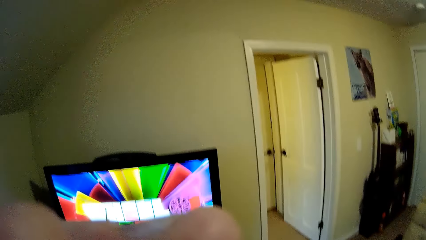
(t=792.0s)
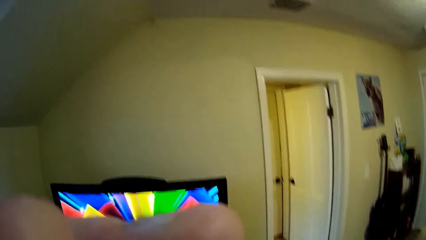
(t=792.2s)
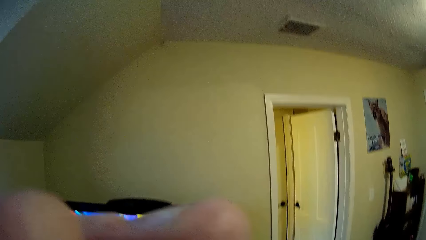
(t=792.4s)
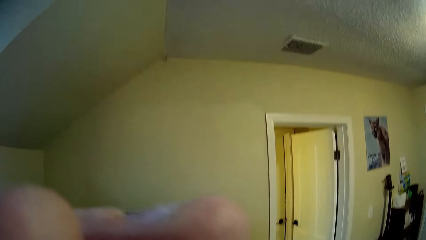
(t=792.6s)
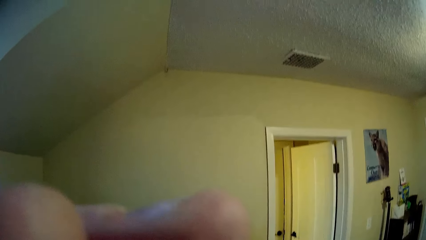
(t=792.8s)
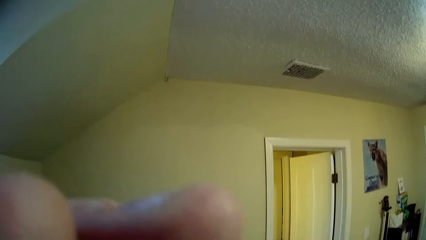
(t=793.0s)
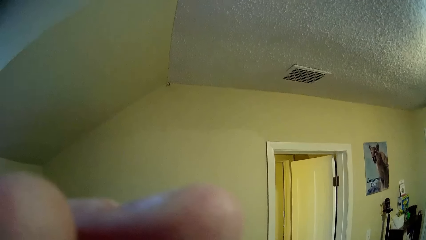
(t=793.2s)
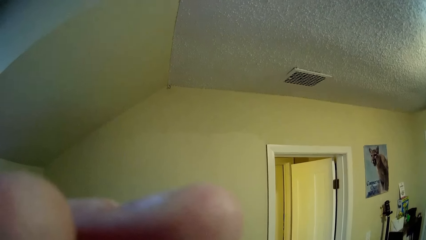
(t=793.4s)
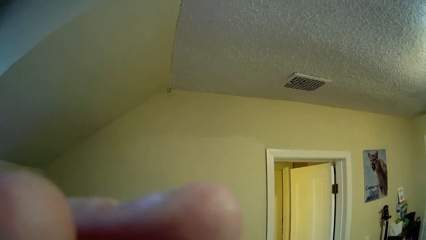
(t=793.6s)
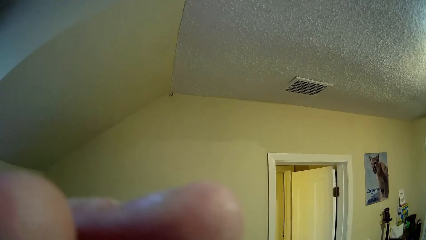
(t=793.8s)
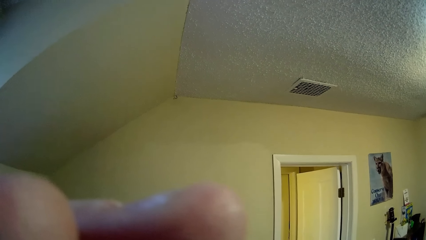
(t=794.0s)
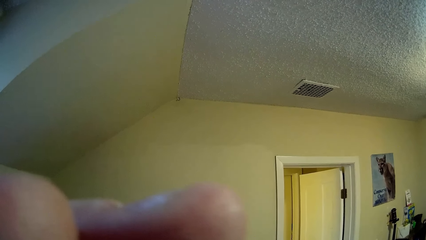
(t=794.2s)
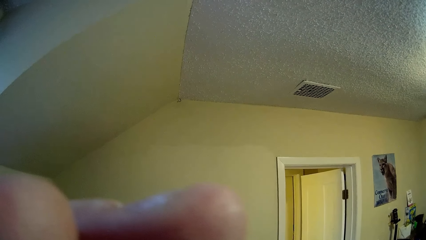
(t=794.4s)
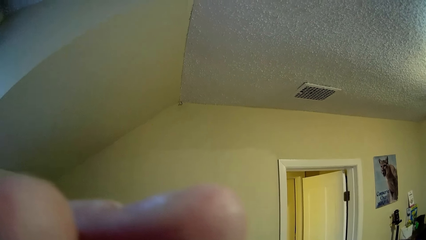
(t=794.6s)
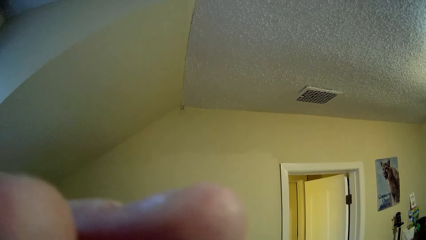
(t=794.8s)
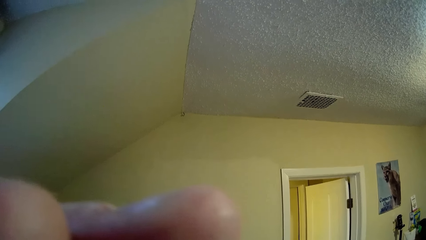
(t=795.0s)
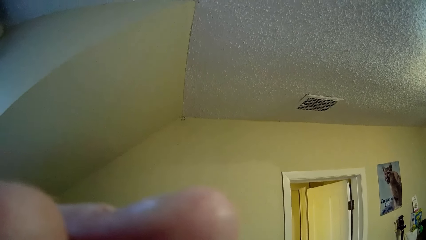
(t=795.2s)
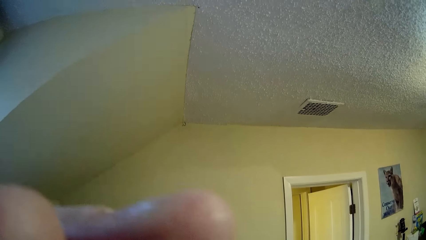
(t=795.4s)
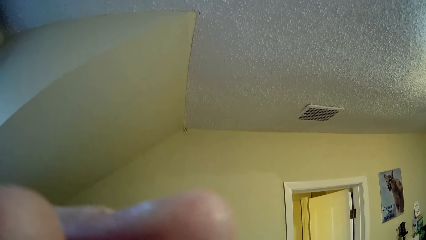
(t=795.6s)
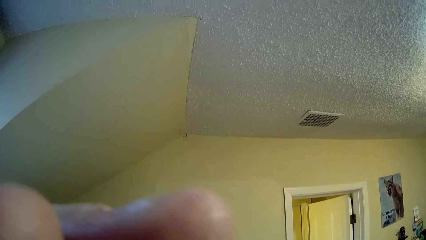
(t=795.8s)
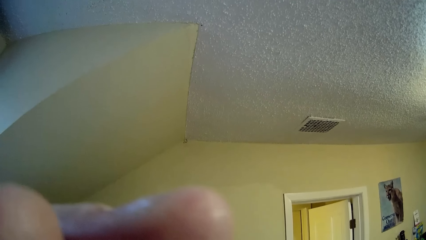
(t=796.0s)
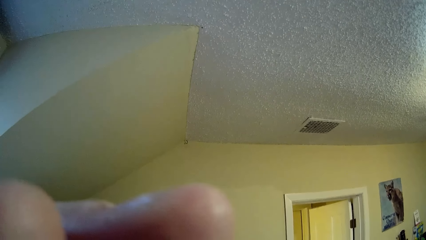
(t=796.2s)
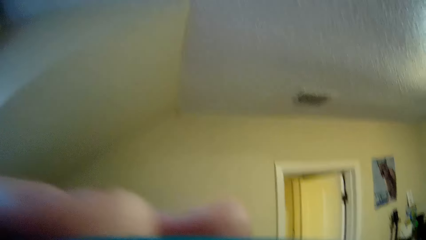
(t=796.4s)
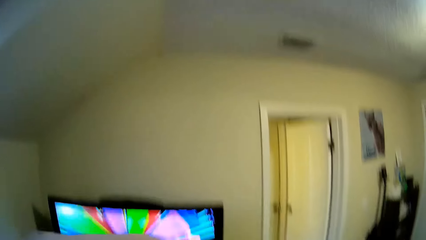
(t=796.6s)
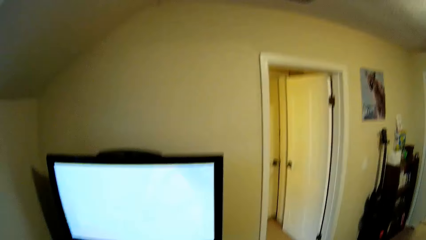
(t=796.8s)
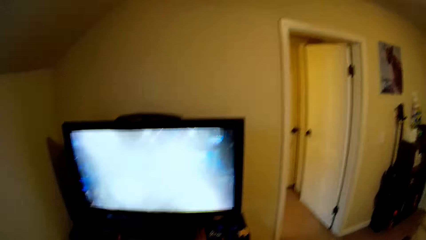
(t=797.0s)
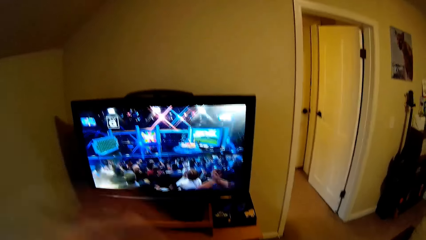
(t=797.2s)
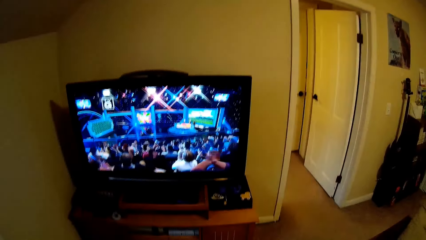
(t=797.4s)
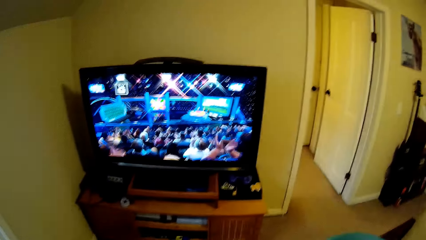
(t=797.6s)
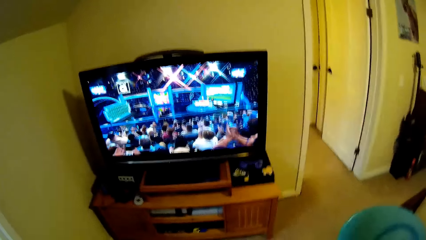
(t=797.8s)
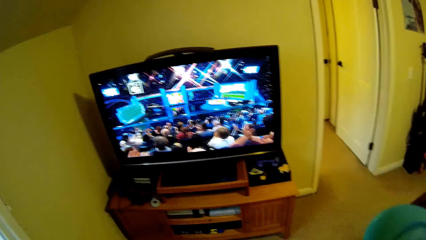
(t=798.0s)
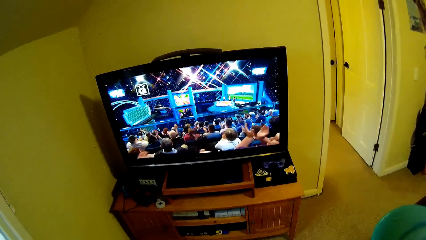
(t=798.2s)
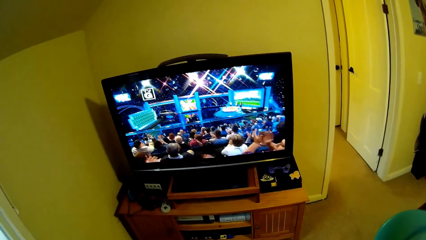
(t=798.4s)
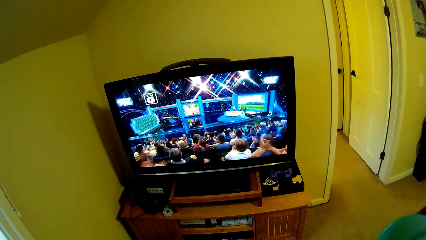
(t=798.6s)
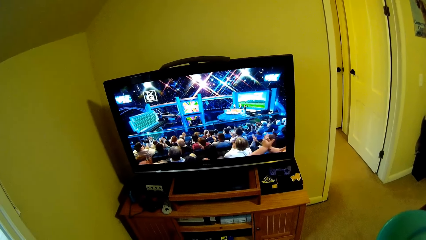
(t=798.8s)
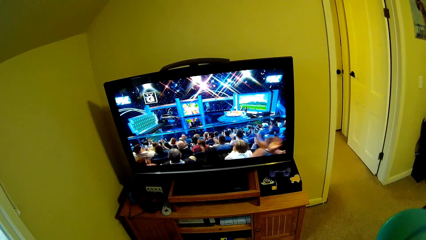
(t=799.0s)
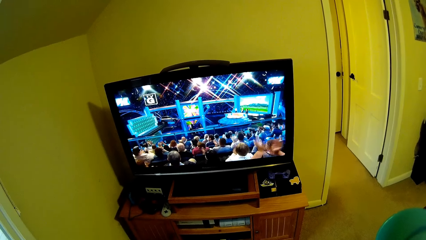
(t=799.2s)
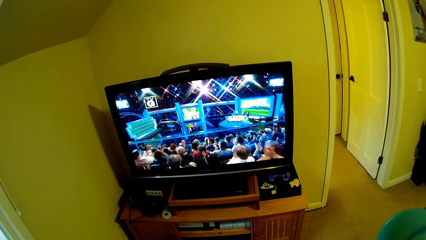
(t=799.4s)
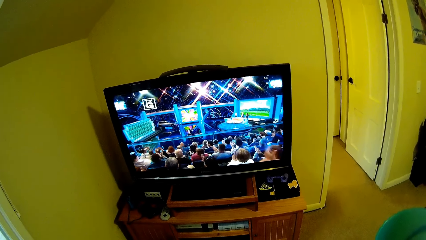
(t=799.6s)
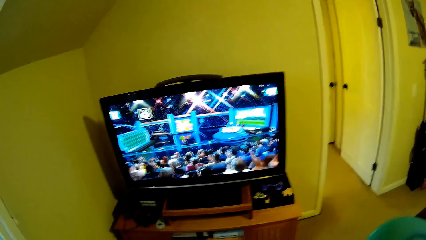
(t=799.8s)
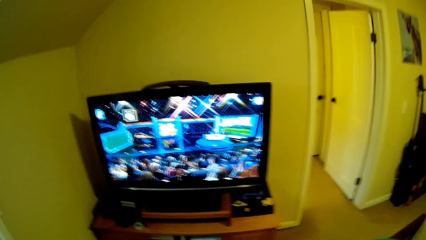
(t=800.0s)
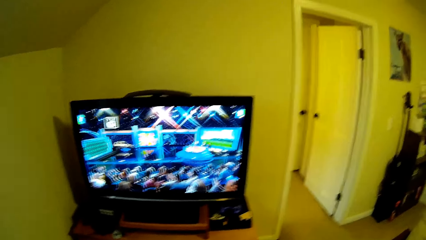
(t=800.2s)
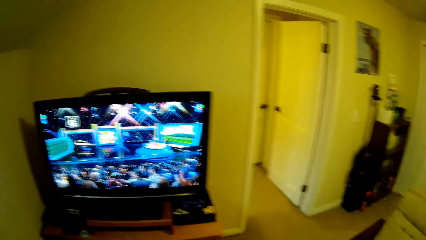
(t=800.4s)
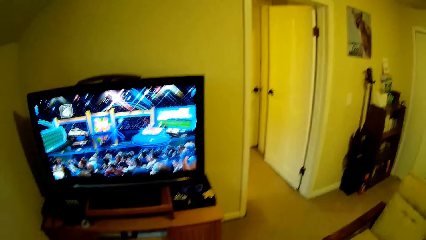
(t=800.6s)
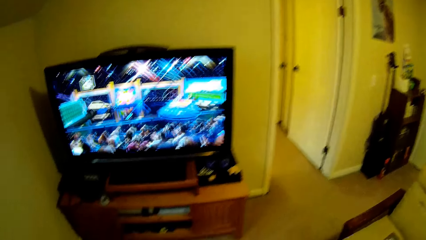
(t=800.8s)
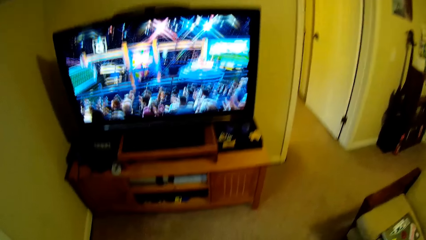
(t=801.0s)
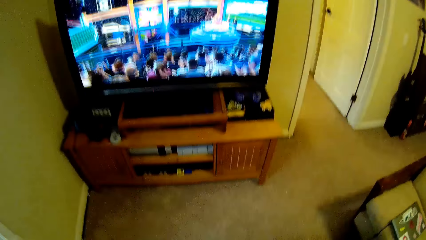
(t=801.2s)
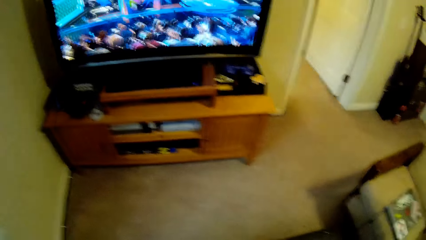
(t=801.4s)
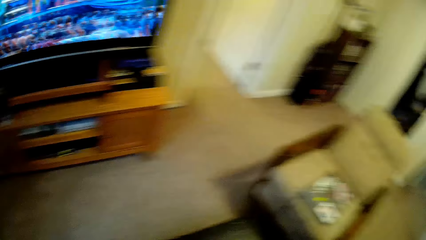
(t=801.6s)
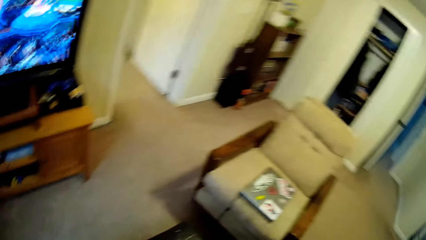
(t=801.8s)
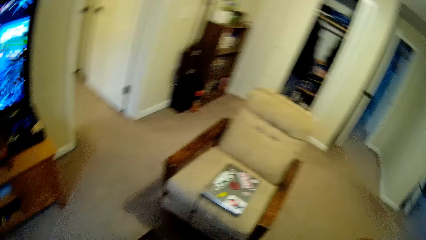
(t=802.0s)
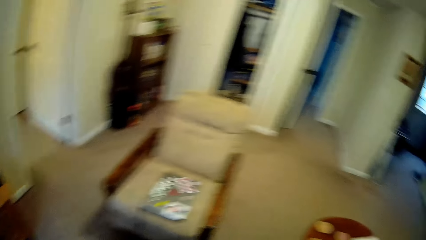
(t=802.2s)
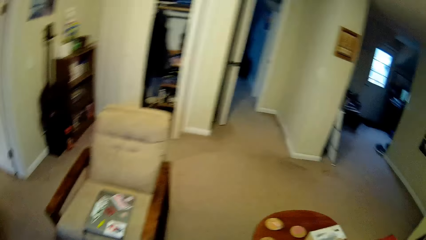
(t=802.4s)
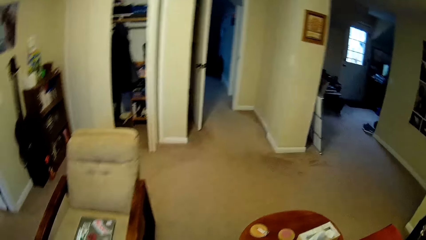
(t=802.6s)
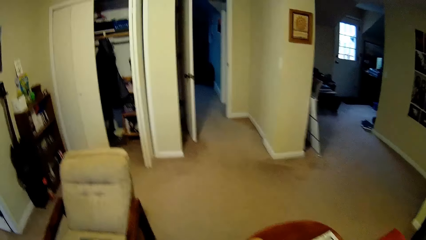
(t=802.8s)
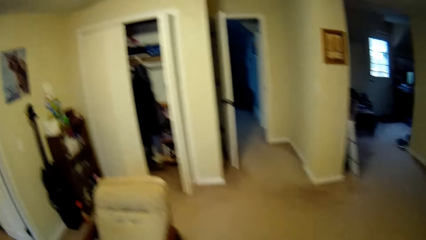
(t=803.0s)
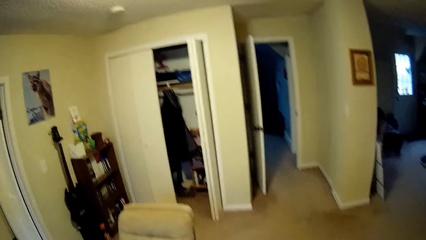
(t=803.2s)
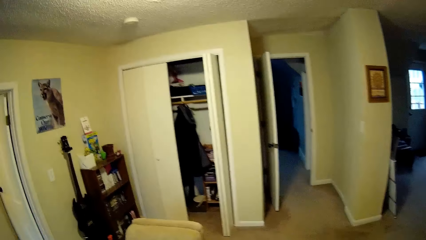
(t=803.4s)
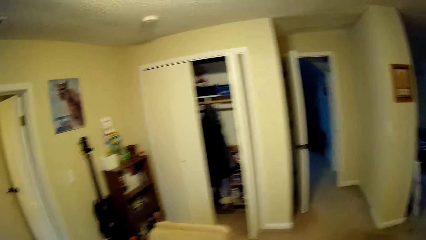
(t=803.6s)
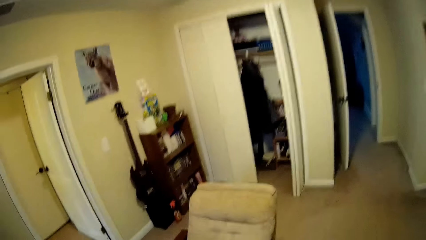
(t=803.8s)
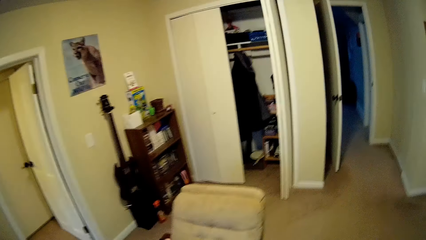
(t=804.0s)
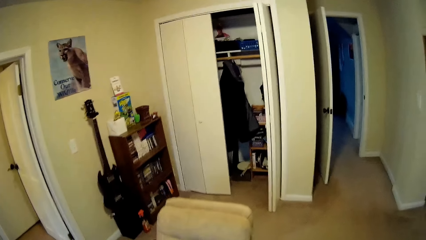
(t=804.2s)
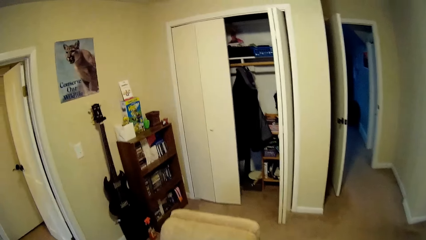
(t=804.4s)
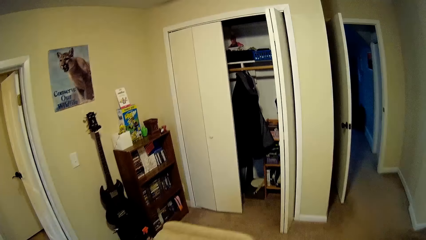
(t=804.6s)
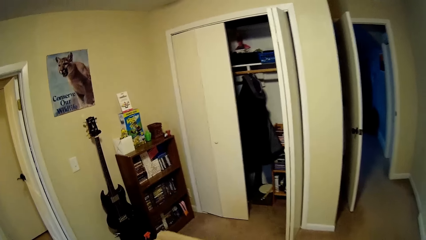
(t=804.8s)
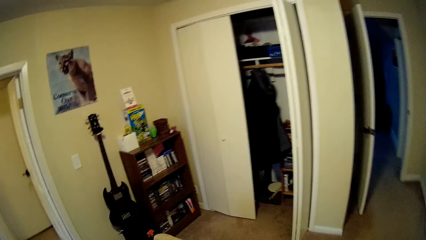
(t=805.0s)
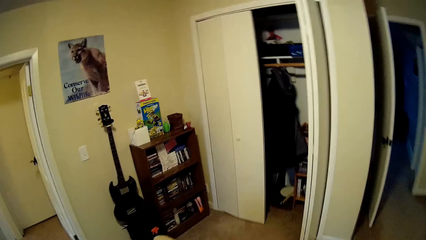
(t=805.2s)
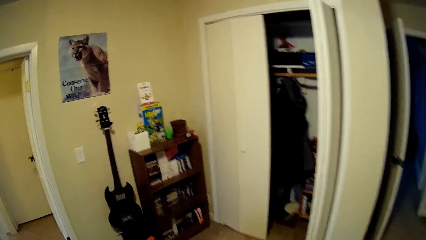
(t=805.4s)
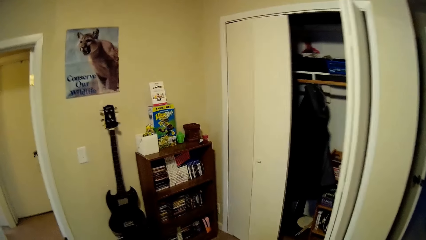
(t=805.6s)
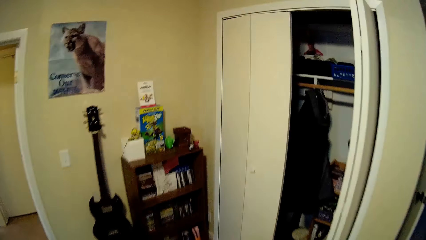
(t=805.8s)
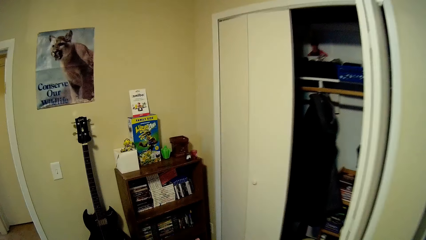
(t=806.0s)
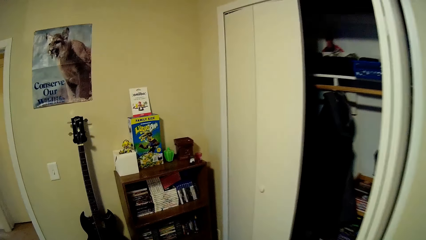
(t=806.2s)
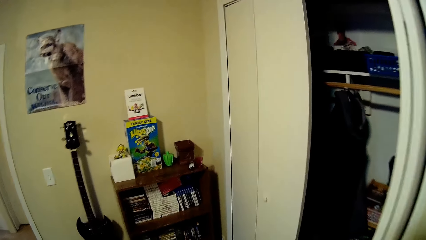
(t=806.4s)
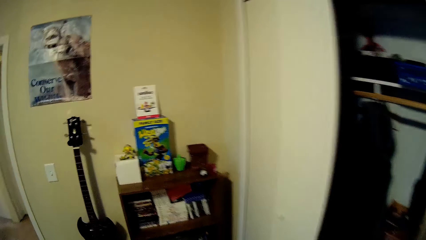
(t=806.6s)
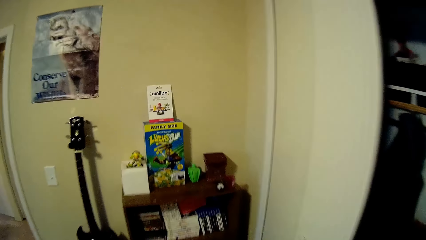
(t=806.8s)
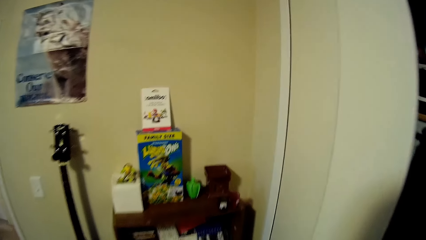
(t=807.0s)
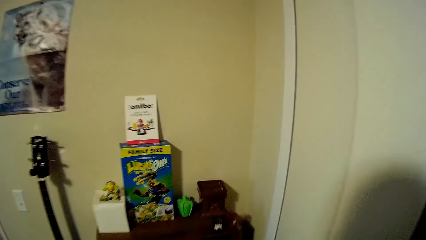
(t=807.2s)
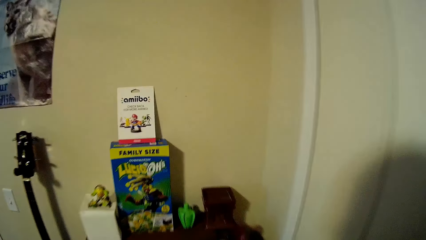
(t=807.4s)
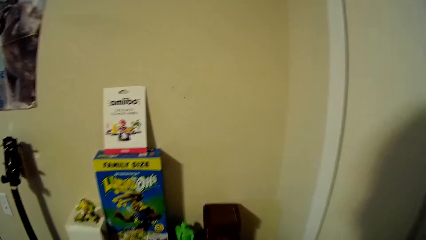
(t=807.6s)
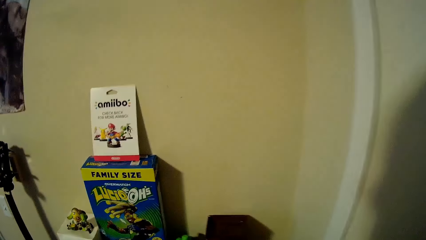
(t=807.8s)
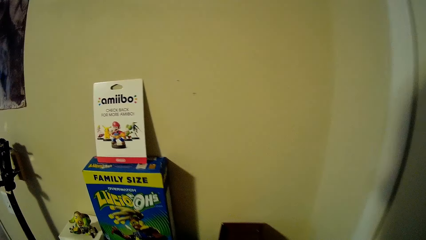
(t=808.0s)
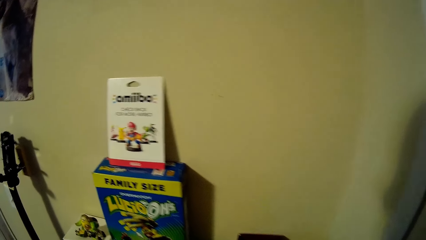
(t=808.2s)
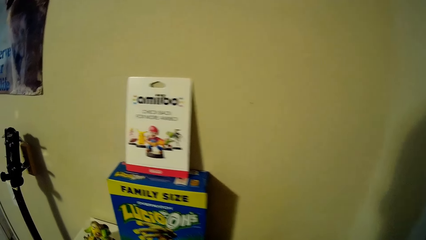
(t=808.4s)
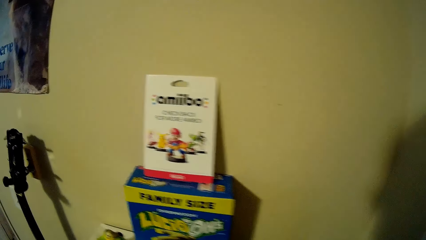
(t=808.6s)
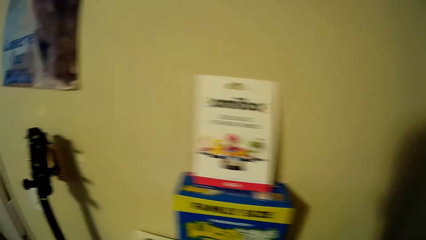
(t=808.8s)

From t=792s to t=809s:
The camera wearer adjusts the camera. They sip a drink from a cup. They watch the television. They walk around a room.
